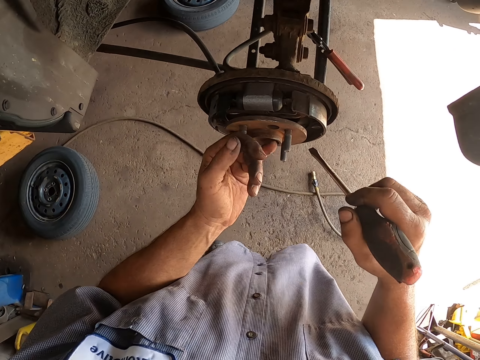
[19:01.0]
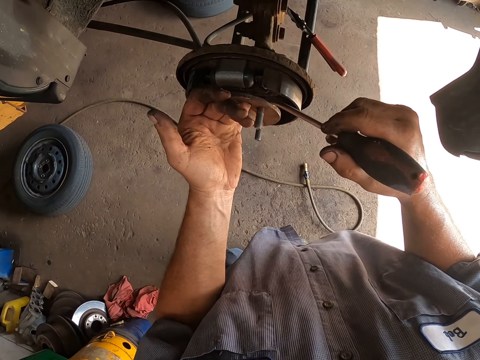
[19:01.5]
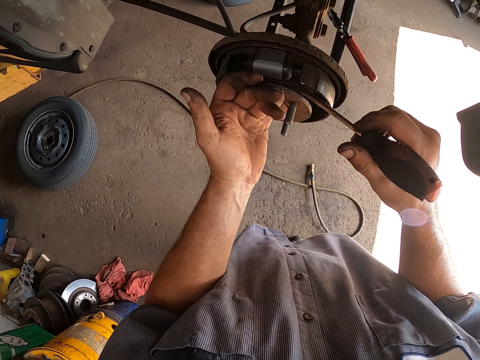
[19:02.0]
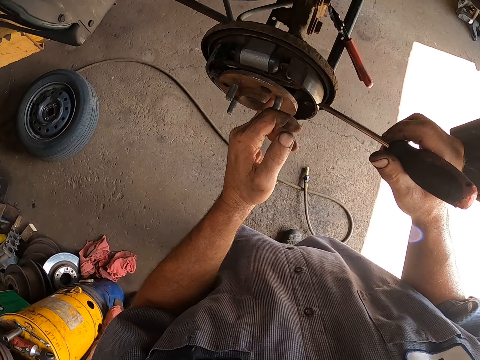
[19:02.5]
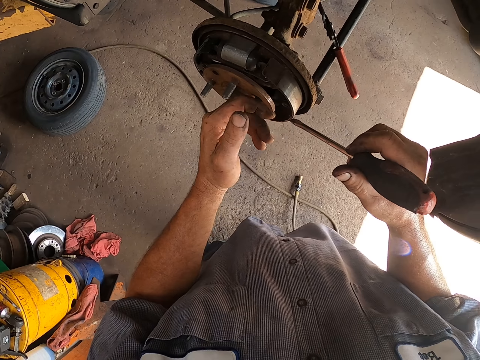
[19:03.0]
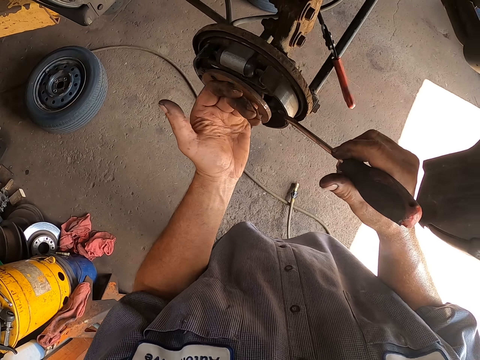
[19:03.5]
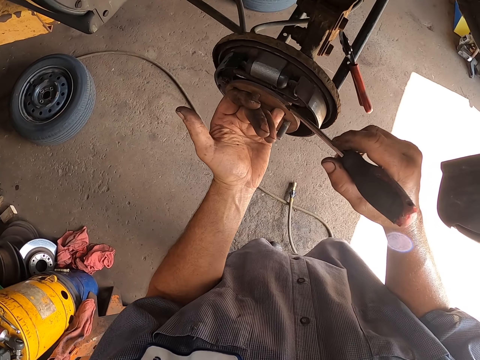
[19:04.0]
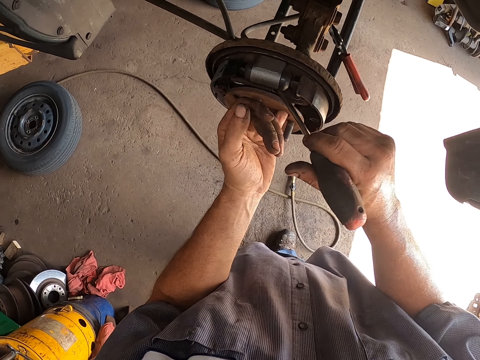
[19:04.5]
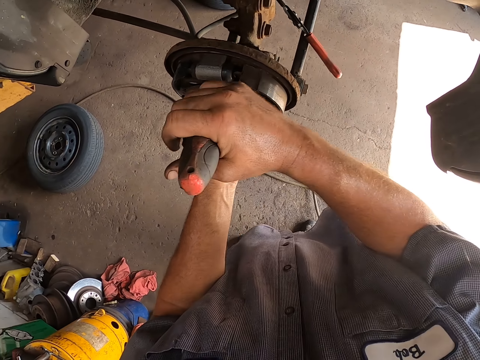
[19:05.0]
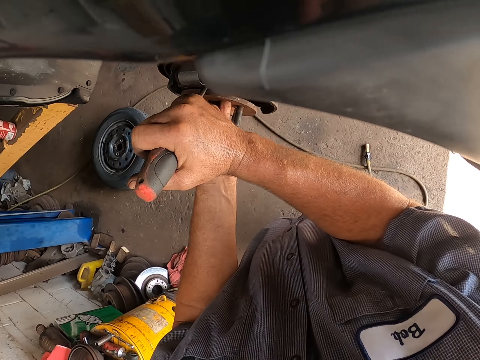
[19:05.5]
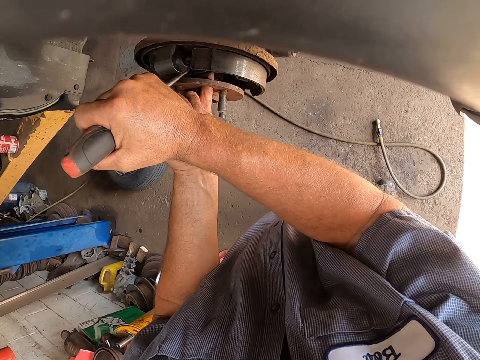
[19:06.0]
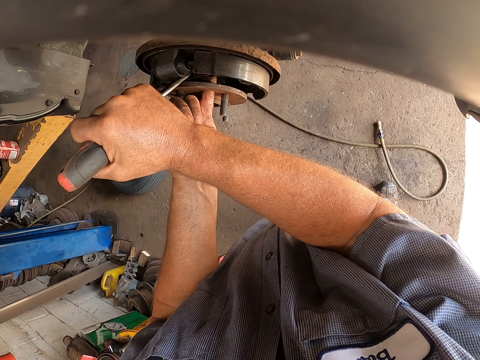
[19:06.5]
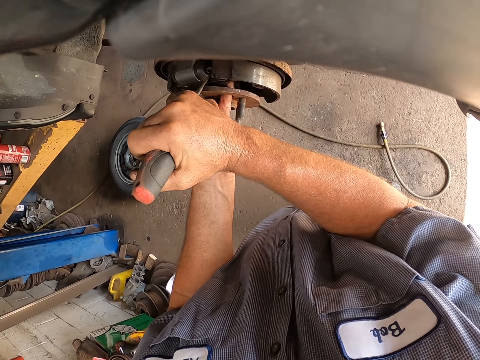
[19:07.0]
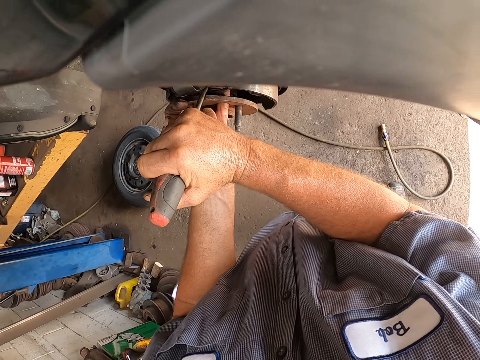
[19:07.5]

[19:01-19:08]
The camera wearer repairs the wheel hub or rear wheel bearing with the screwdriver.

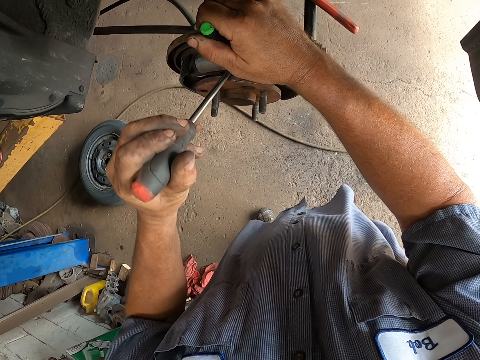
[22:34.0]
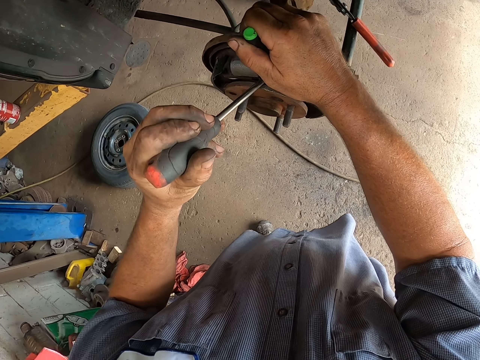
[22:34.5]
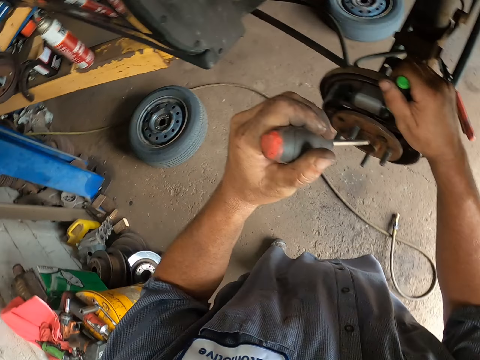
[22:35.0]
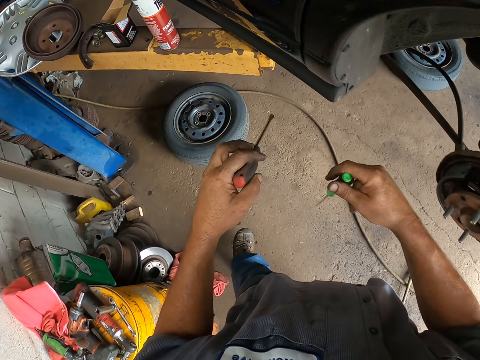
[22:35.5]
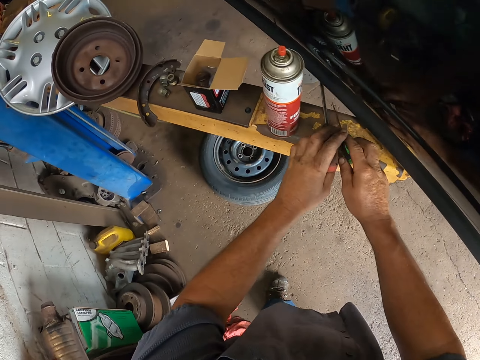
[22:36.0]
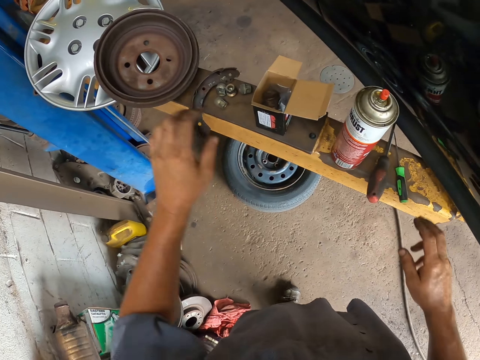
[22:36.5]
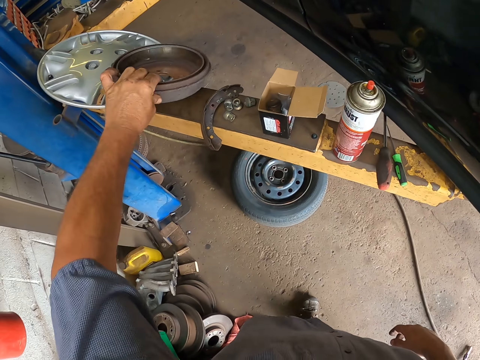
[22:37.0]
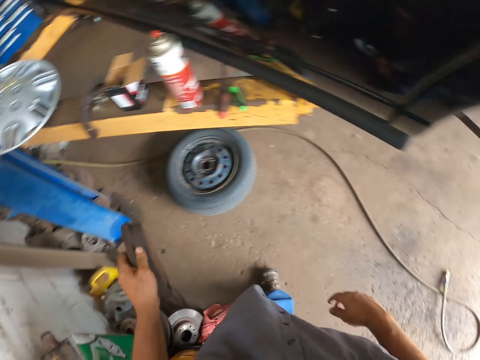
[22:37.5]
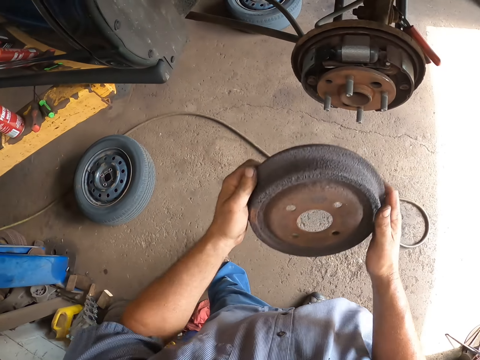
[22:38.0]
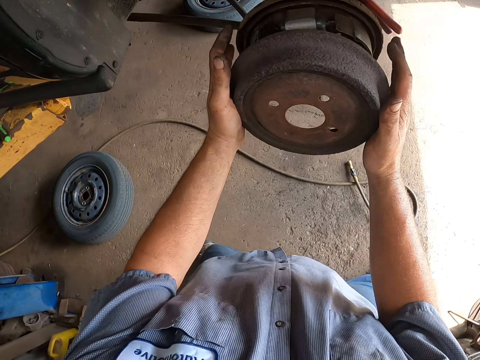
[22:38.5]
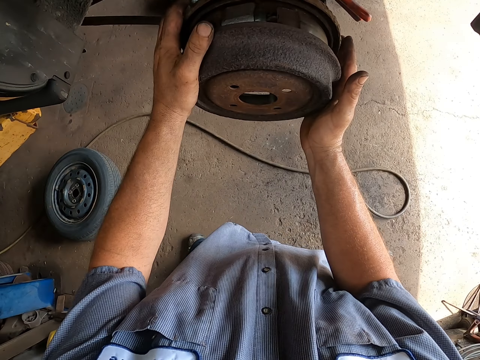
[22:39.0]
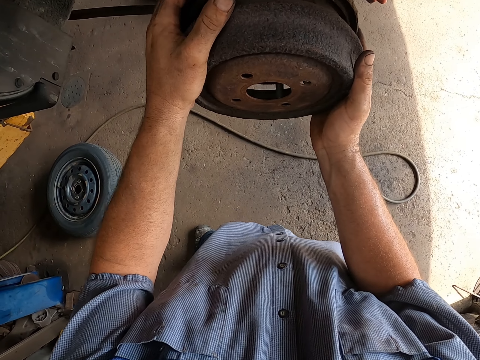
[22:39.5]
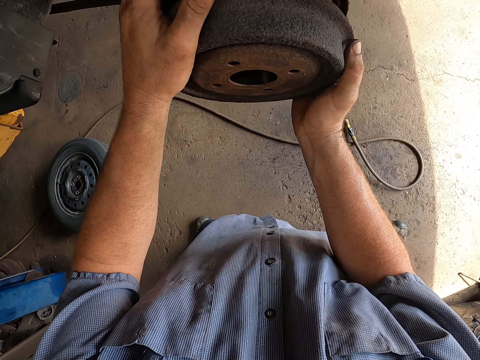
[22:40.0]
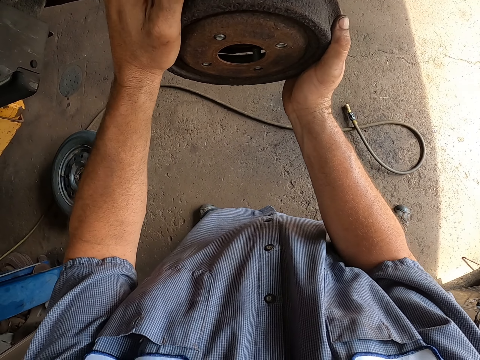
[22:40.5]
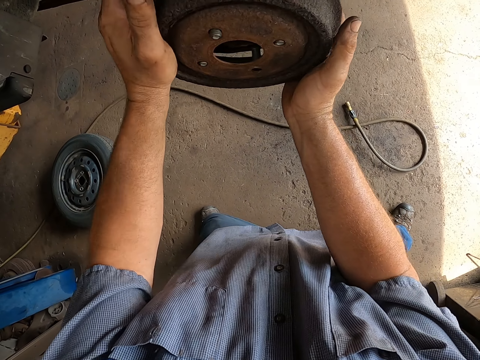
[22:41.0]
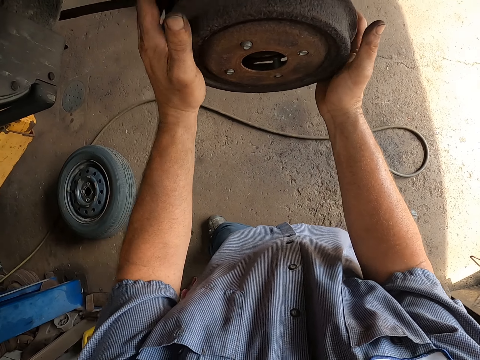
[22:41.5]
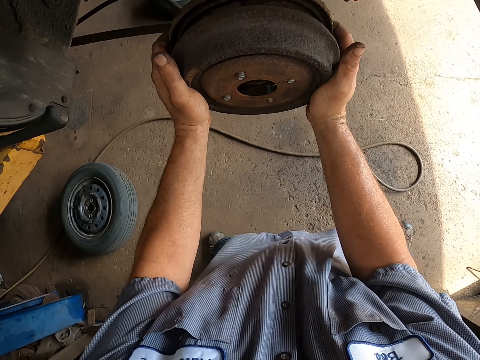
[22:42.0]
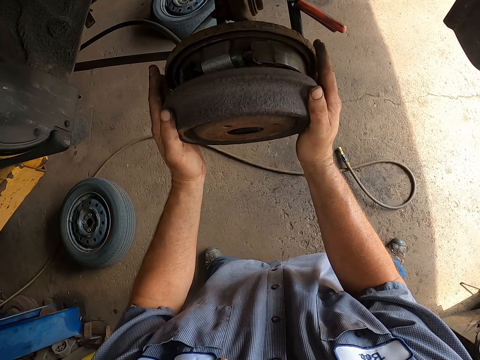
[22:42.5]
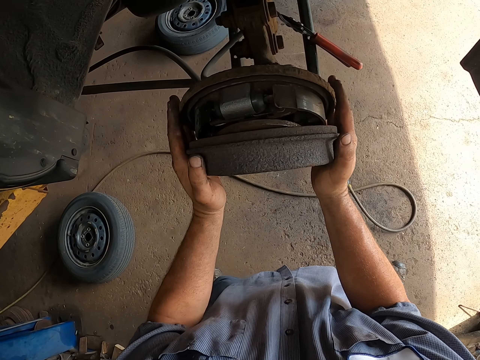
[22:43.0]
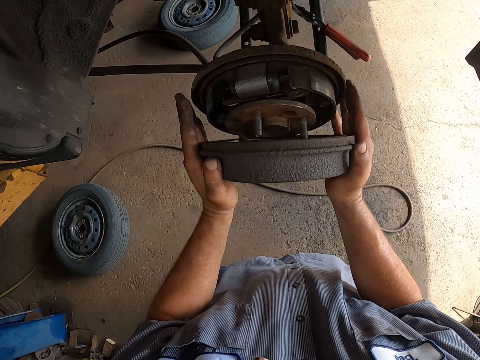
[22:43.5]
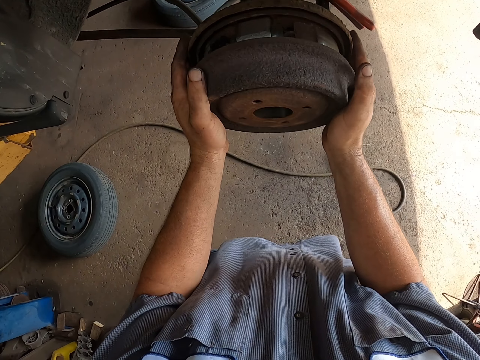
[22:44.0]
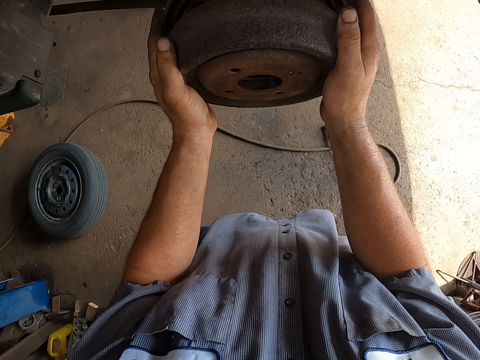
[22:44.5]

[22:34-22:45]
The camera wearer puts the screwdrivers down on a metal. They pick up the wheel hub cover. They fix the wheel hub. They put the cover on the wheel hub.

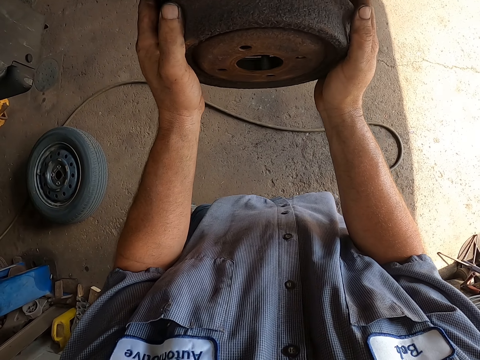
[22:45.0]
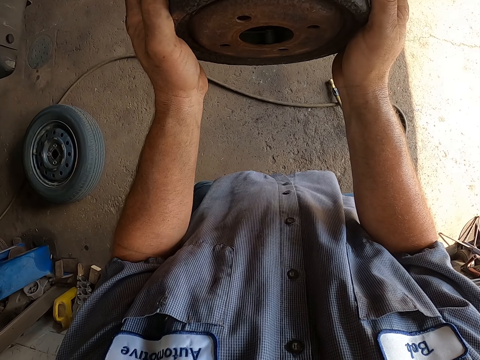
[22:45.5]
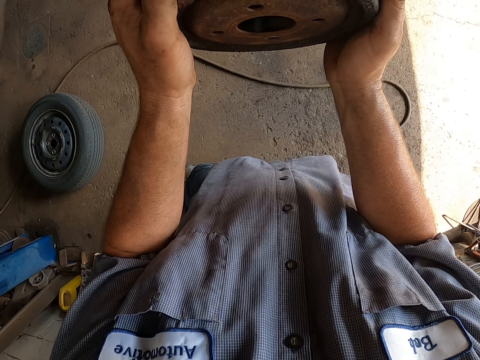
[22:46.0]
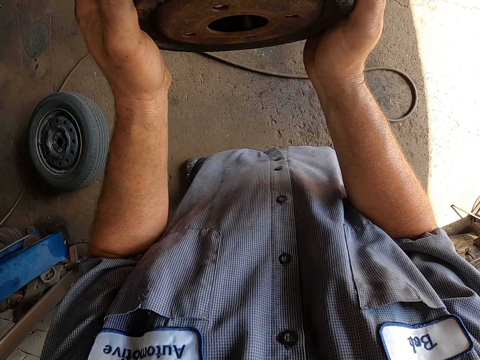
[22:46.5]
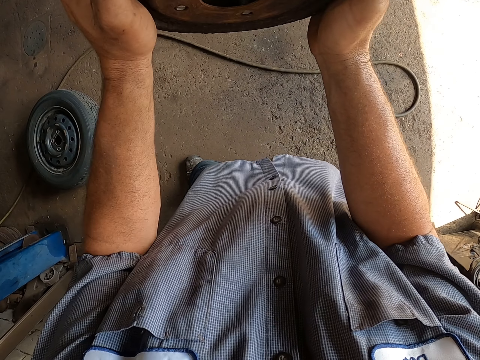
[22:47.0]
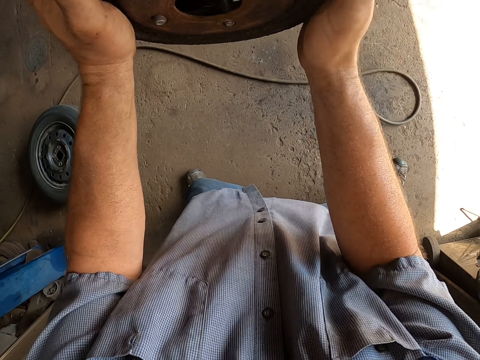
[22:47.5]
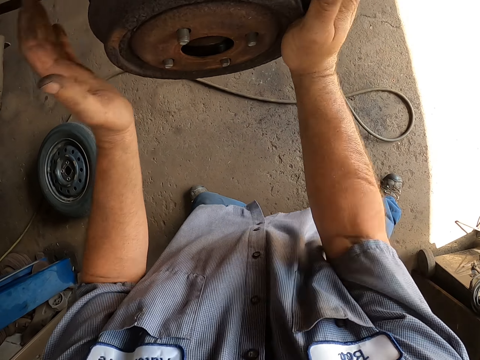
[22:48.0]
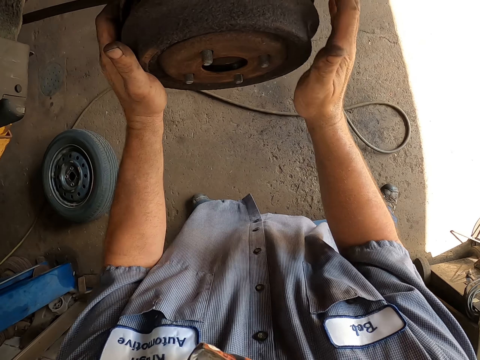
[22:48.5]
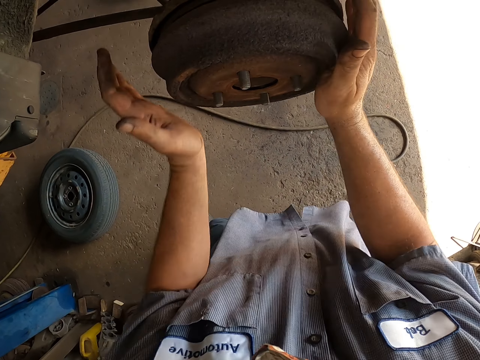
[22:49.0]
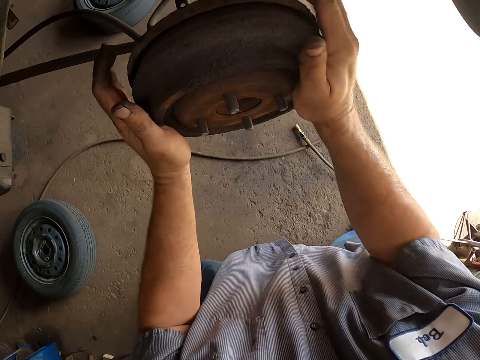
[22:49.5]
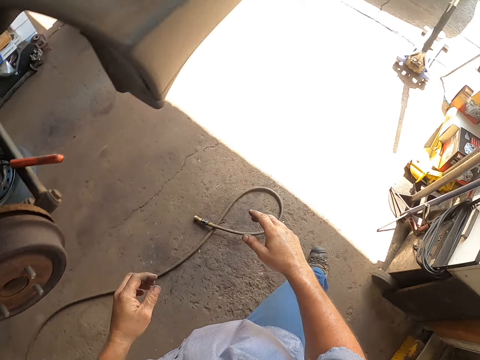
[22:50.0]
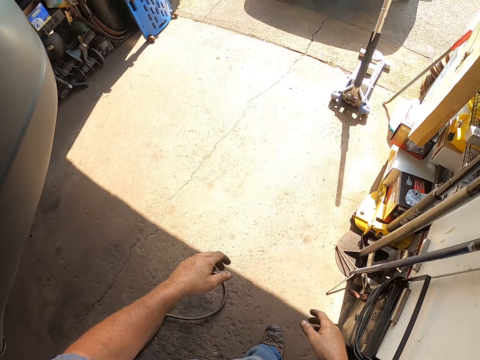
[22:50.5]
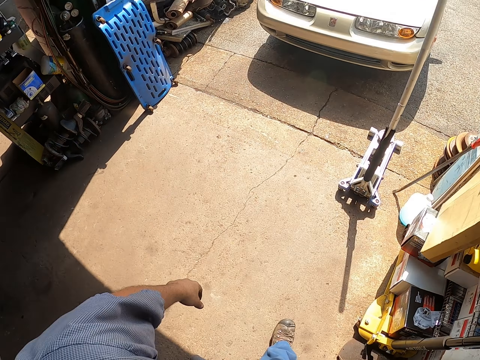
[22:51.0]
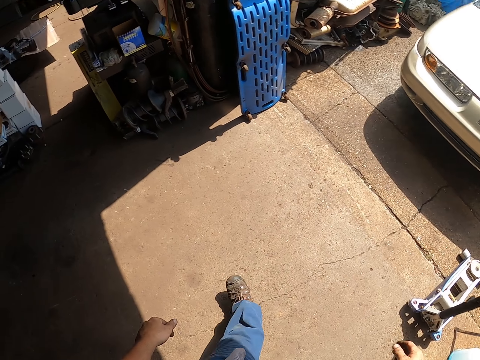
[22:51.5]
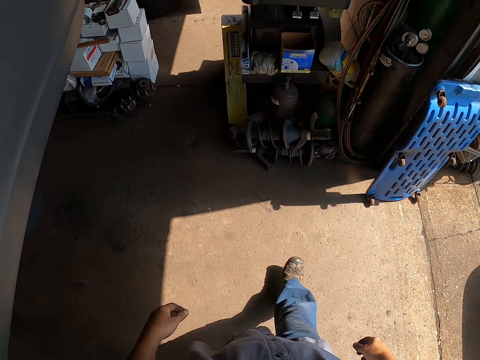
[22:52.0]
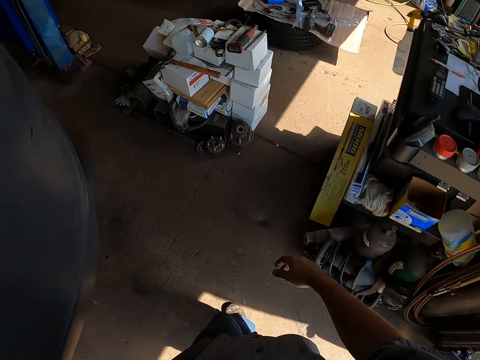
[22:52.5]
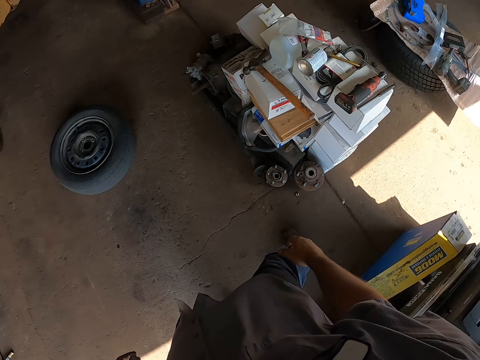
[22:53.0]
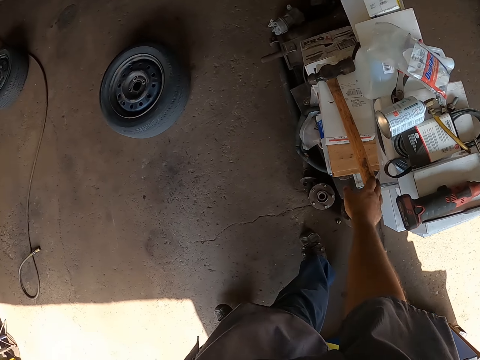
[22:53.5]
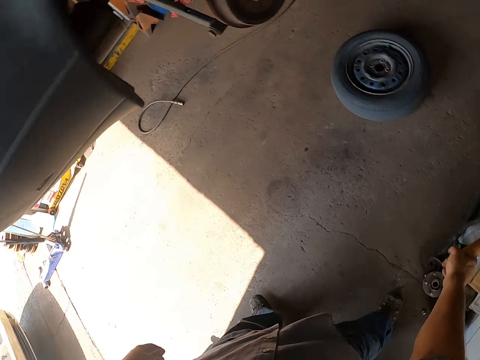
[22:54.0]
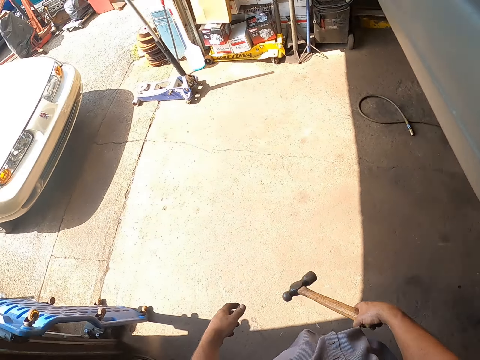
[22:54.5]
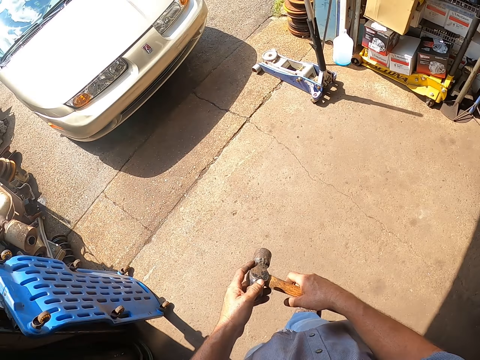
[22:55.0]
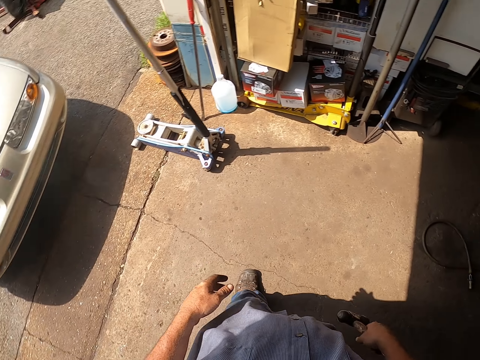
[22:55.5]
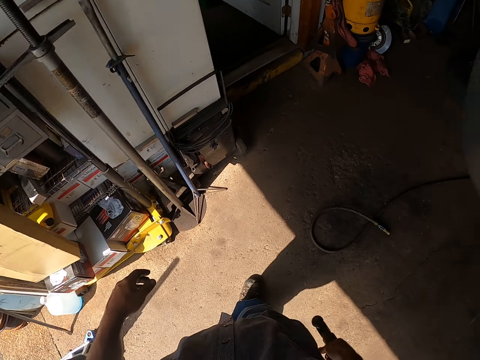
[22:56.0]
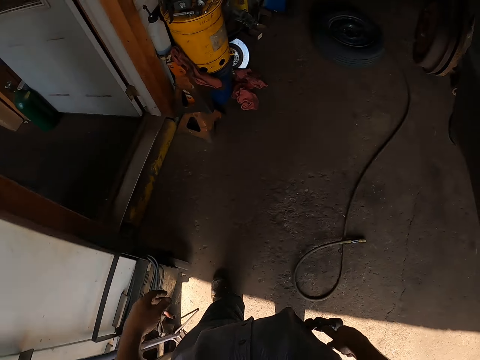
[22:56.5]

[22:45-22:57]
The camera wearer hits the wheel disc with hands. They walk around the garage. They pick up a hammer. They walk around the garage.
